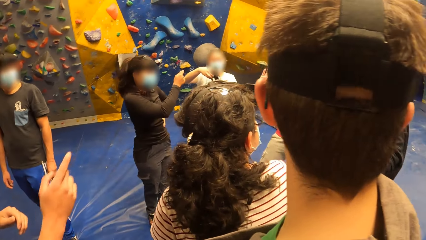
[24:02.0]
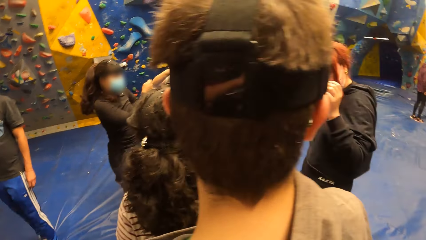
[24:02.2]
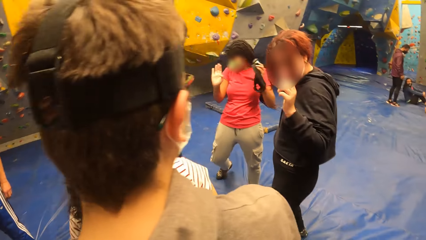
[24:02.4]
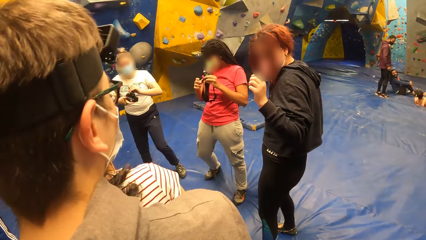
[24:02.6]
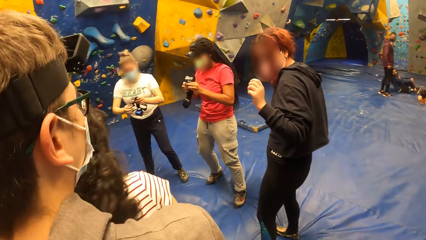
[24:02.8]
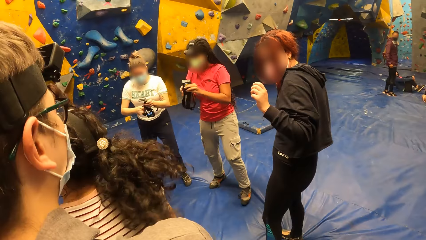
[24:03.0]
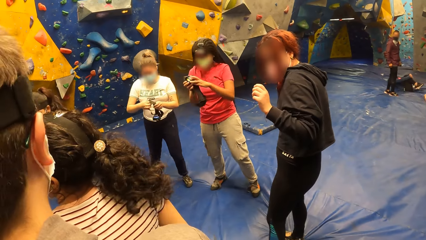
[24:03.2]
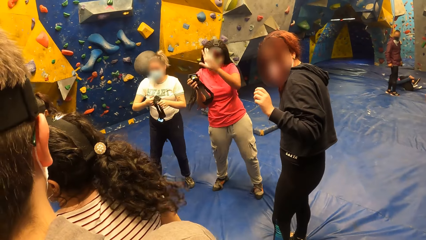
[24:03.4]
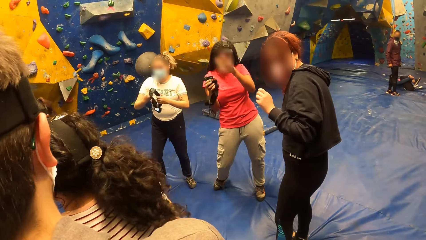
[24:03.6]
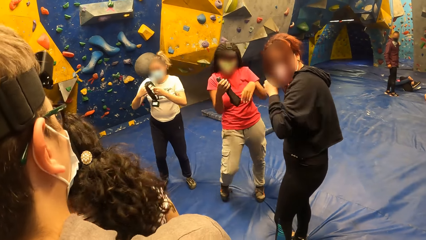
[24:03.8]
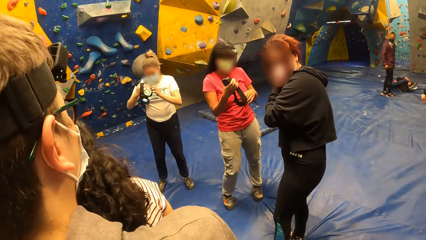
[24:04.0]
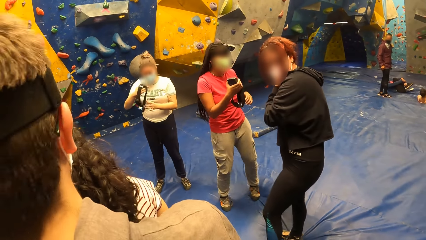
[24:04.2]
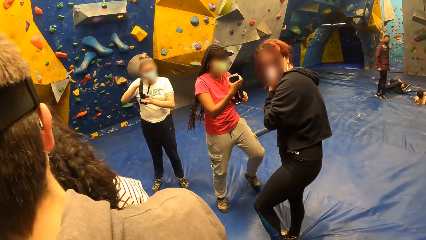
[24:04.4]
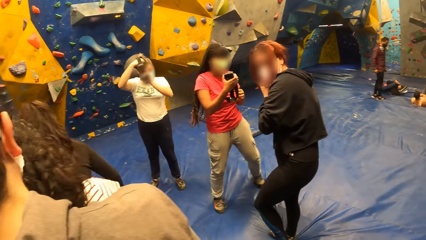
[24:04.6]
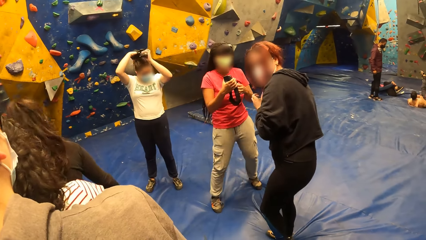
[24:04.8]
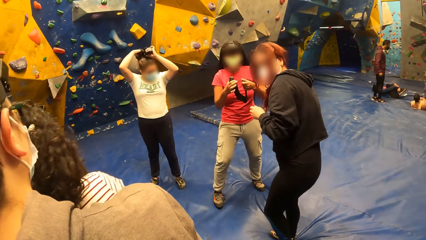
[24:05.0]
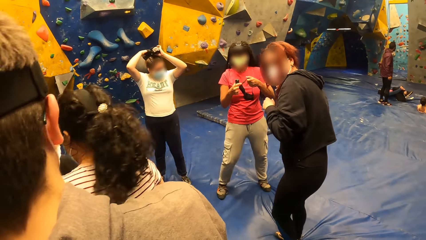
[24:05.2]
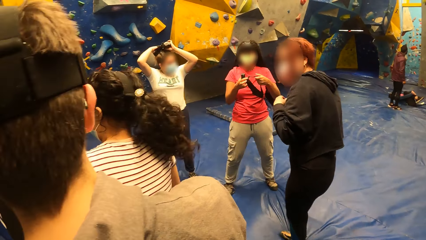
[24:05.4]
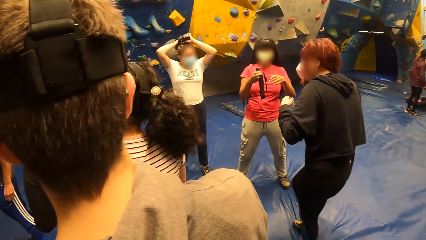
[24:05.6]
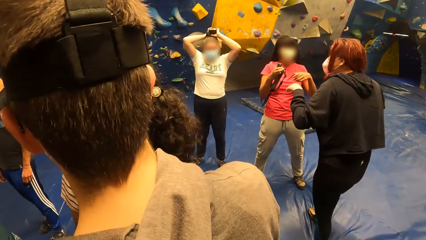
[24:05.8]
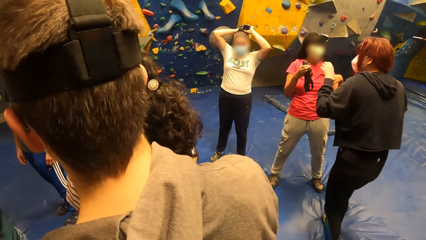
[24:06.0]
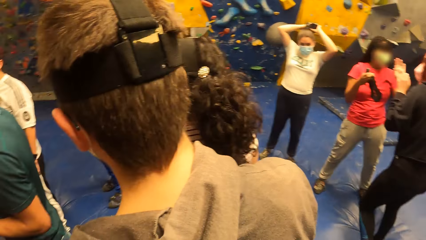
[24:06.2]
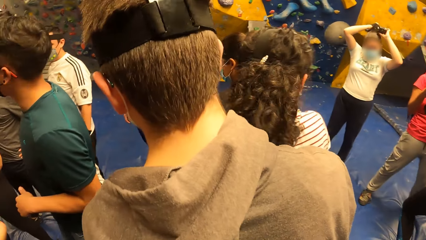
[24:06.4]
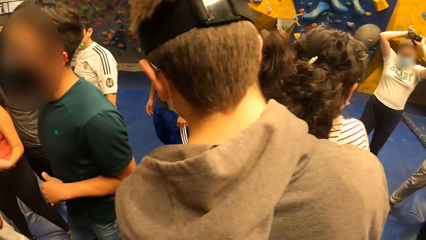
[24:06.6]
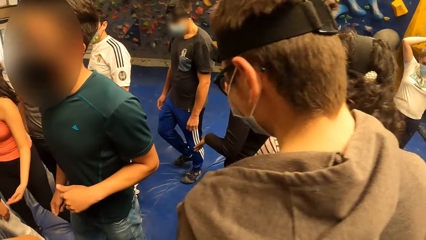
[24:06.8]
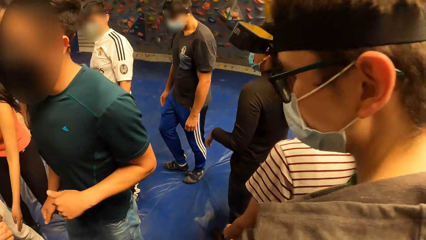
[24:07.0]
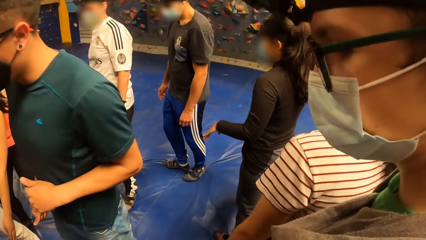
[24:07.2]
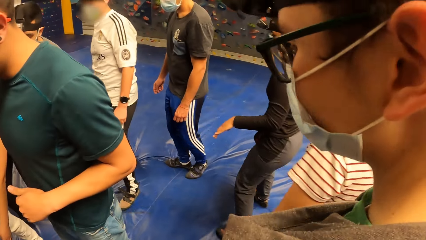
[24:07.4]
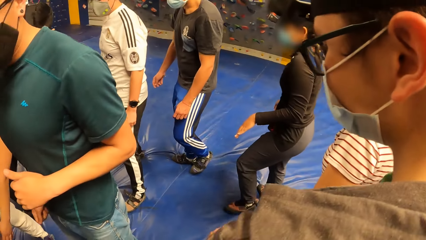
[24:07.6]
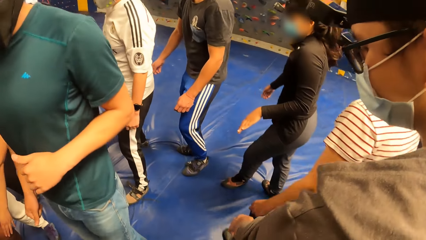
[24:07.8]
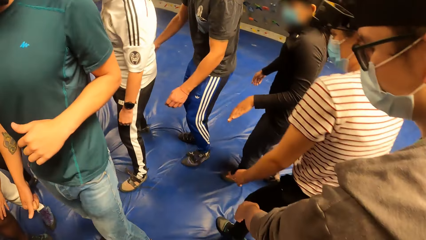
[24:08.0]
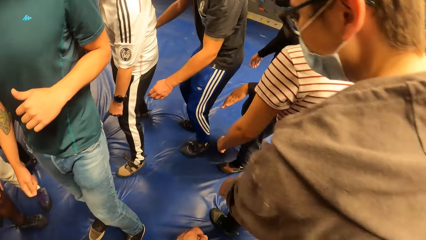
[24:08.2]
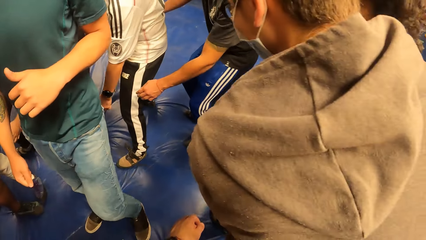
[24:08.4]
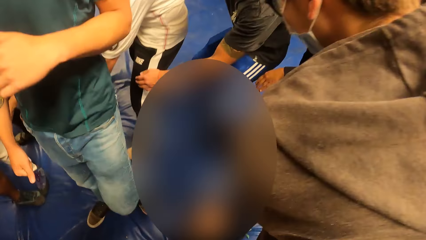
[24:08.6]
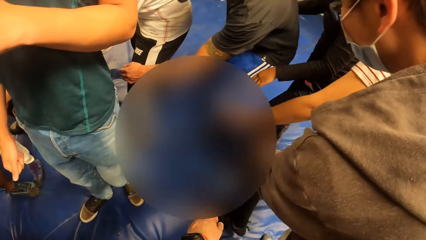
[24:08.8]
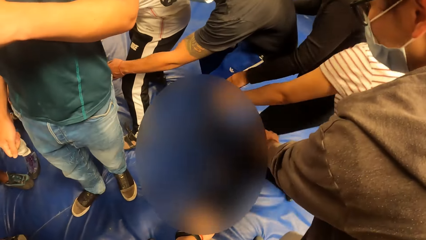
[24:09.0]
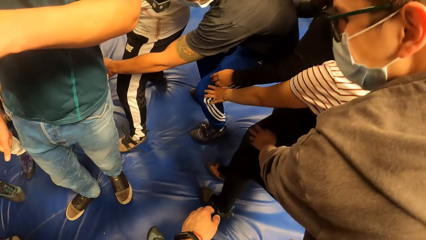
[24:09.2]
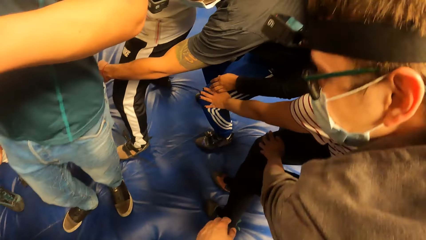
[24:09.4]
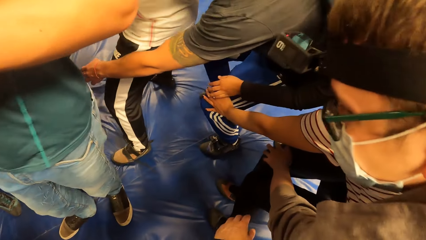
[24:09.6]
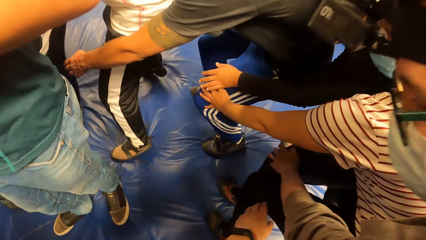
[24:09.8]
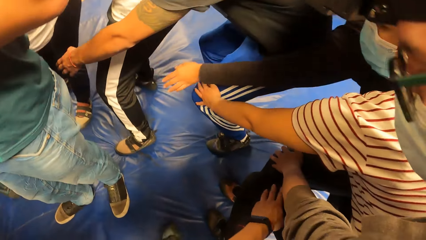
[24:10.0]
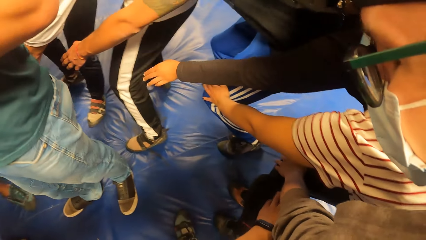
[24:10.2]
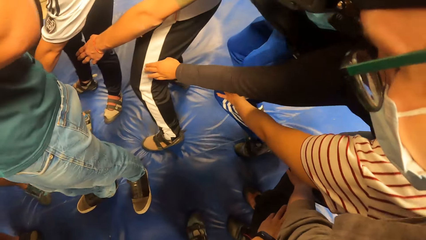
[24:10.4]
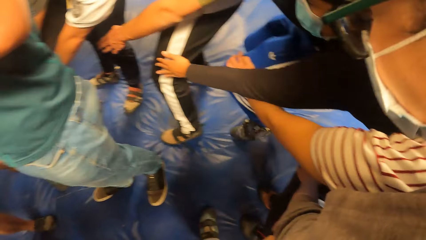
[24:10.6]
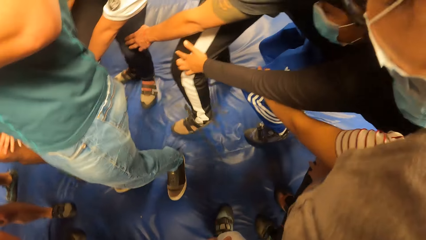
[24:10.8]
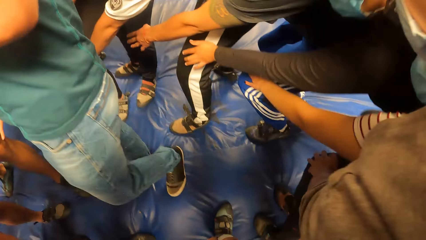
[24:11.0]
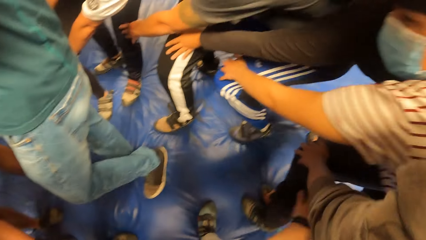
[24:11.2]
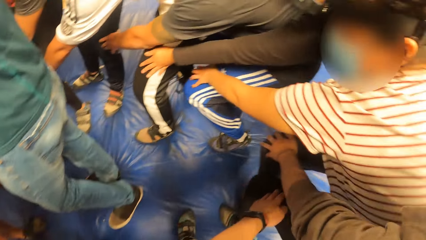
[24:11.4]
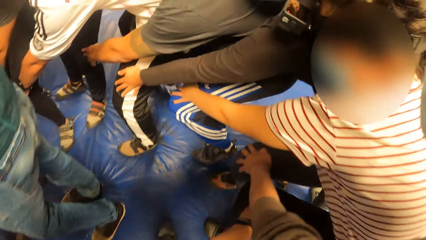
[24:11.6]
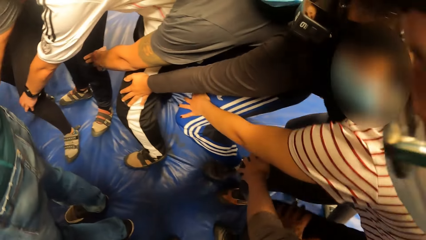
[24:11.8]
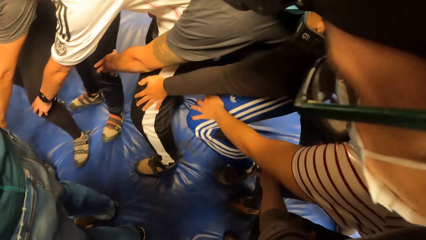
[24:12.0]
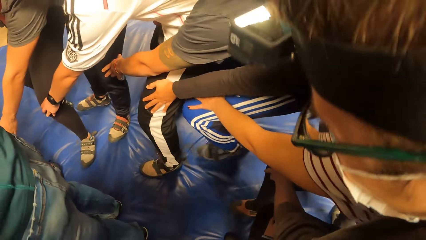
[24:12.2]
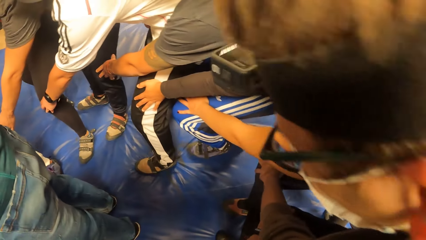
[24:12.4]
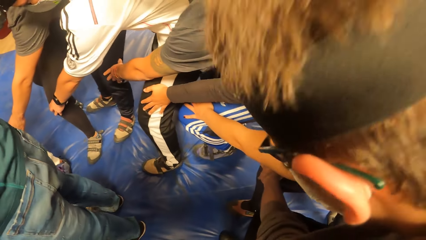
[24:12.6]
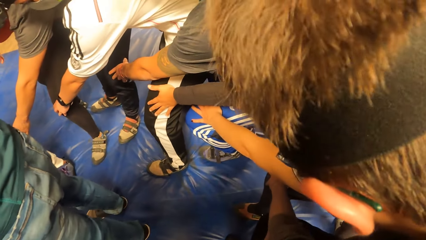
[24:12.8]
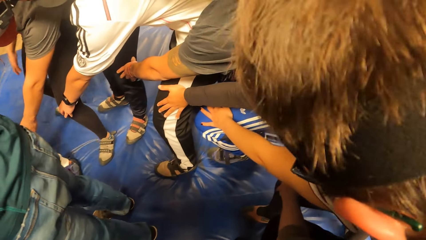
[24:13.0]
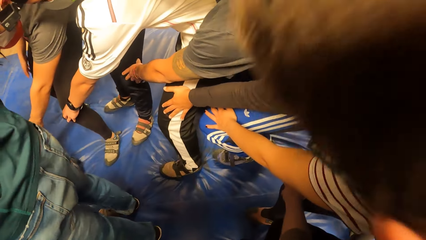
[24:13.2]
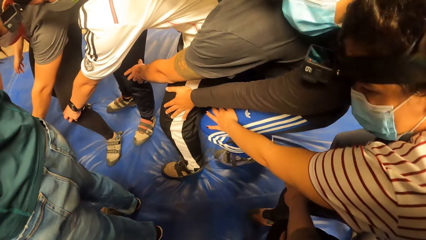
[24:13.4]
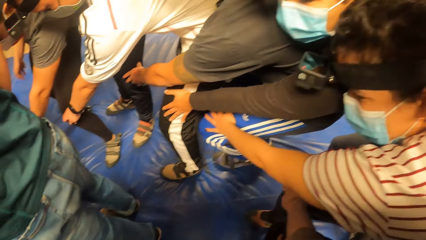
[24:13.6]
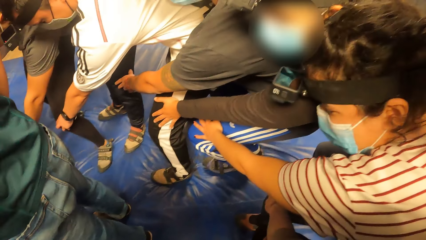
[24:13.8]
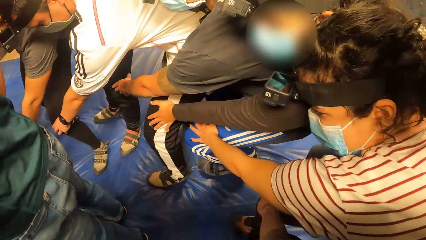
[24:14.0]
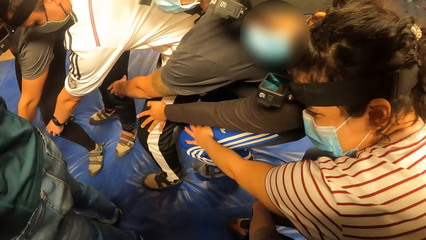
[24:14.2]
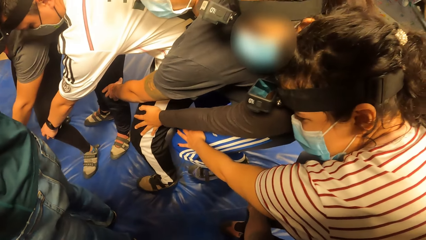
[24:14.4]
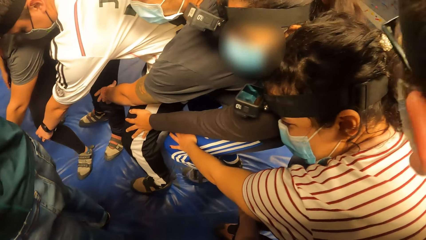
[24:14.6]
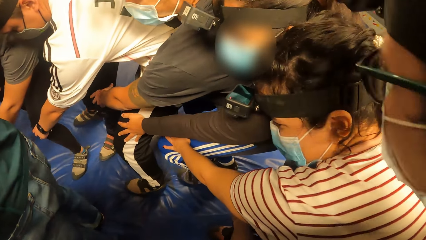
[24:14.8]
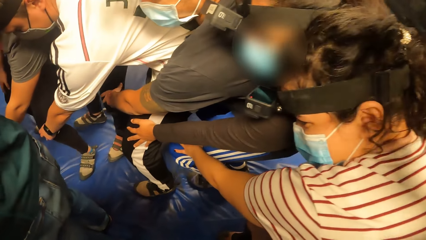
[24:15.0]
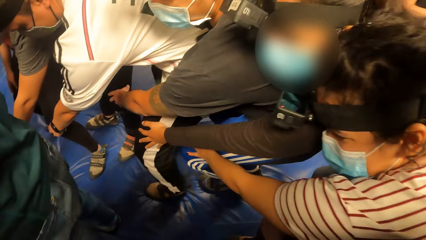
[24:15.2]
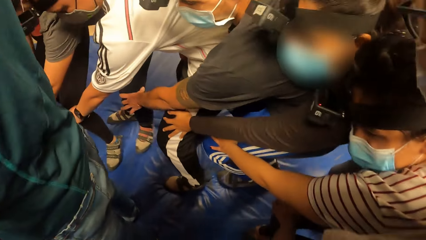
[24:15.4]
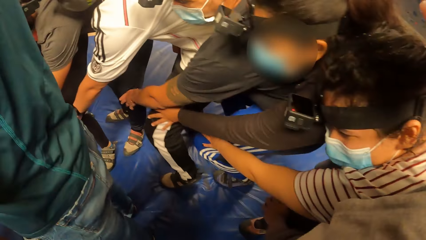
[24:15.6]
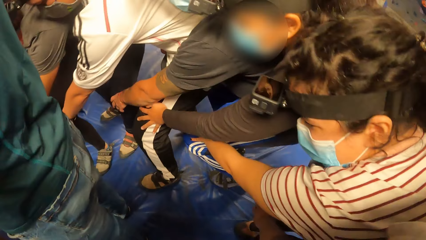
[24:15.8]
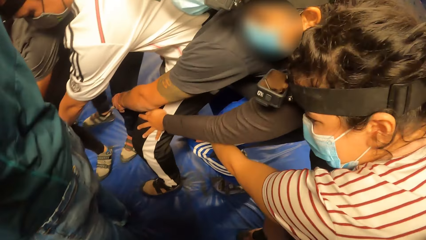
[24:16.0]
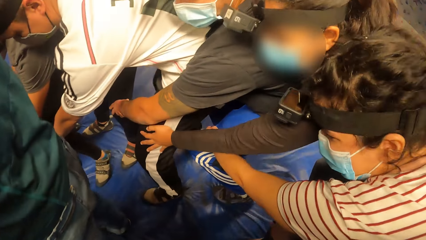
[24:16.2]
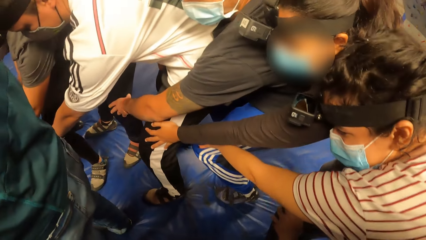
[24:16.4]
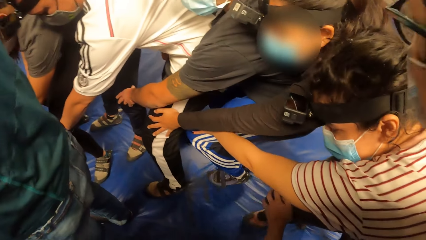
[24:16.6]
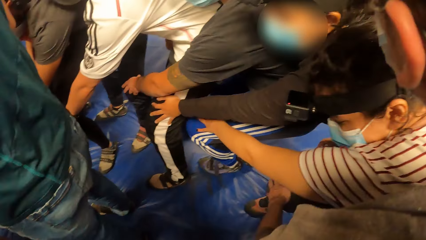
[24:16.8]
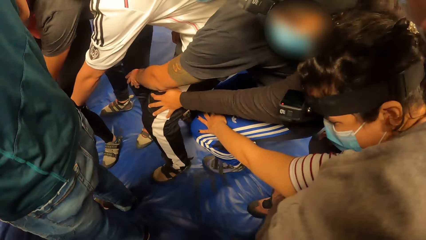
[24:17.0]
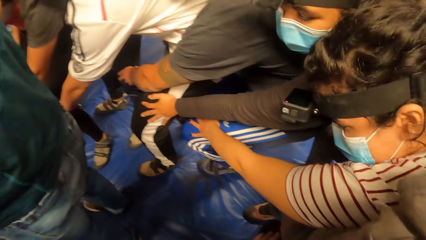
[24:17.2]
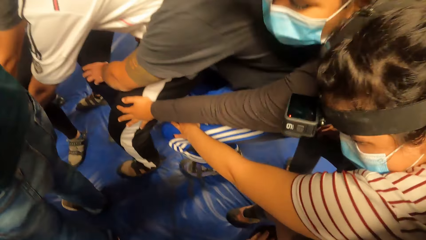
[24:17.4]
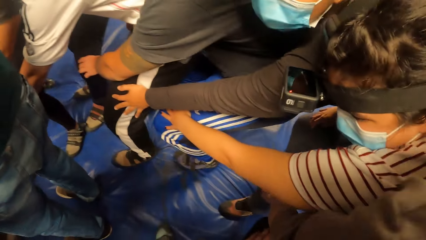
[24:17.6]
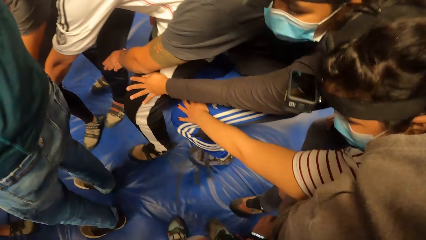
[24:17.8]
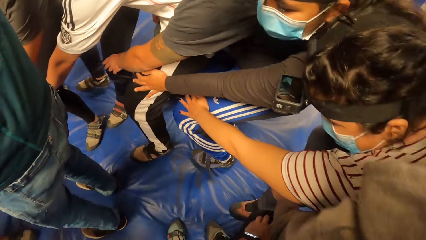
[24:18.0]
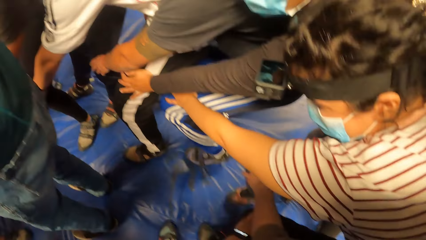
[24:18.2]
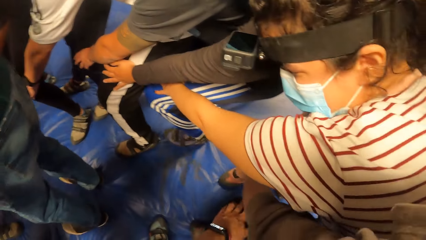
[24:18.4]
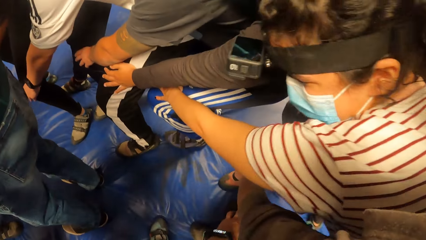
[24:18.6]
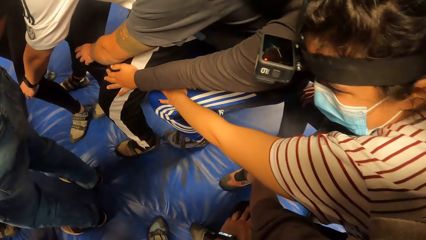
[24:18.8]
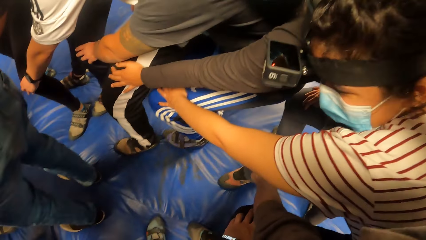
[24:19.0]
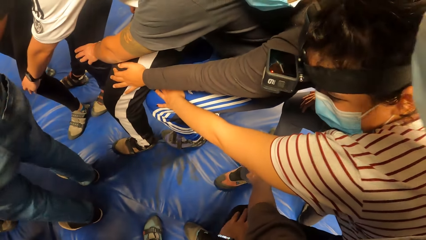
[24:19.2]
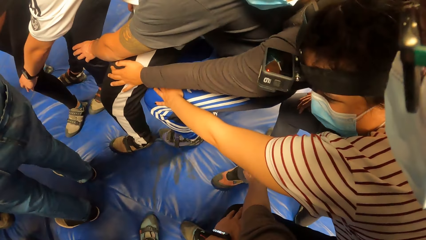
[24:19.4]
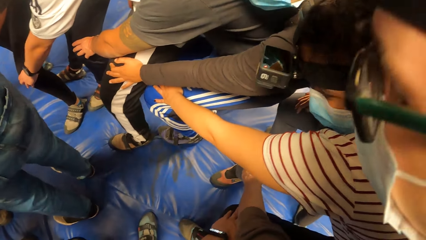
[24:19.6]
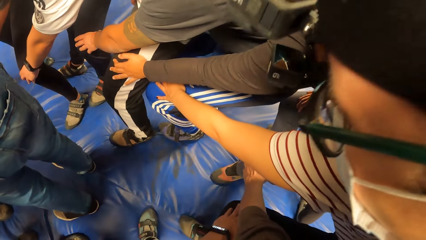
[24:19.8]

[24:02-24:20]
The man interacts with a woman, a second woman and a third woman. The third woman adjusts a camera with both hands. The second woman adjusts a camera with both hands. The third woman wears the camera on her head with both hands. The man interacts with the group of people. The camera wearer interacts with the group of people. They hold the knee of another man. They walk in a circle. They walk in a circle again.
